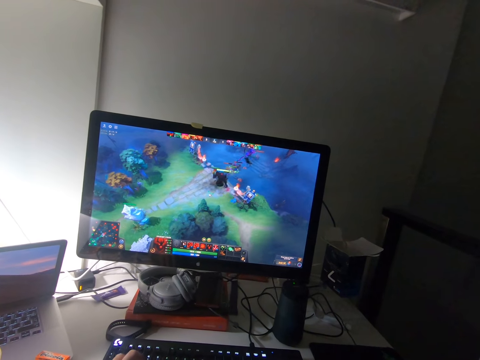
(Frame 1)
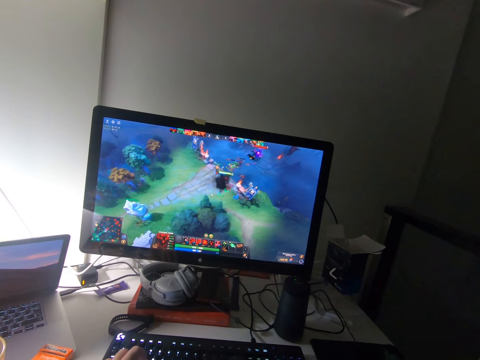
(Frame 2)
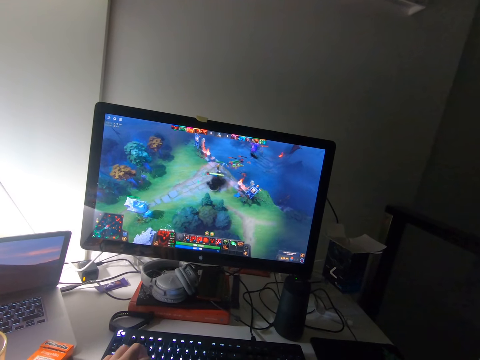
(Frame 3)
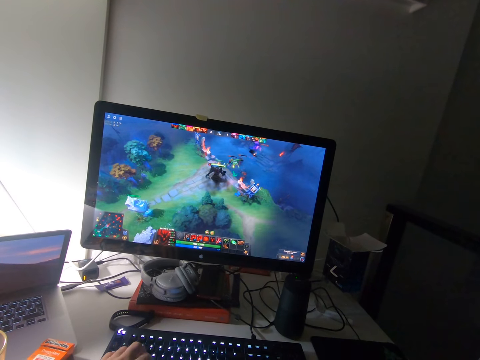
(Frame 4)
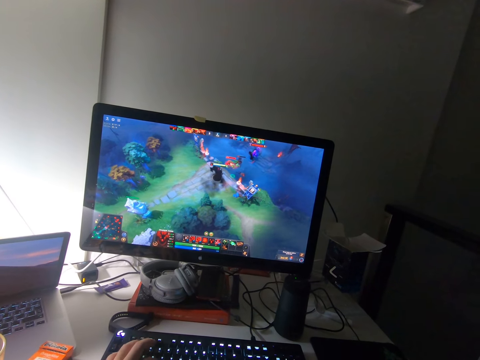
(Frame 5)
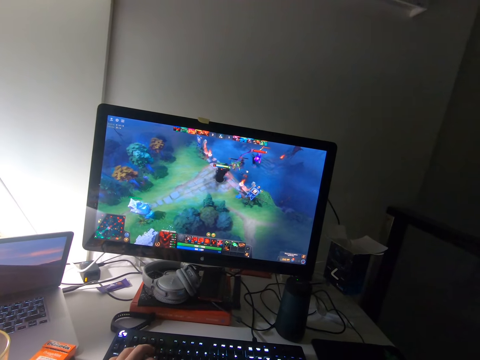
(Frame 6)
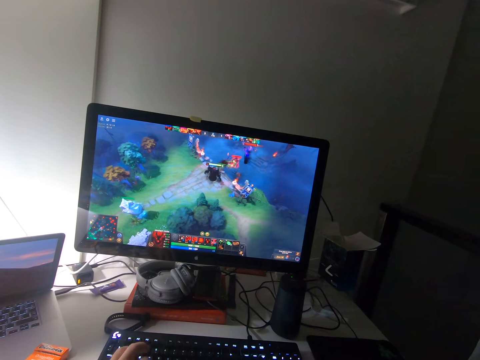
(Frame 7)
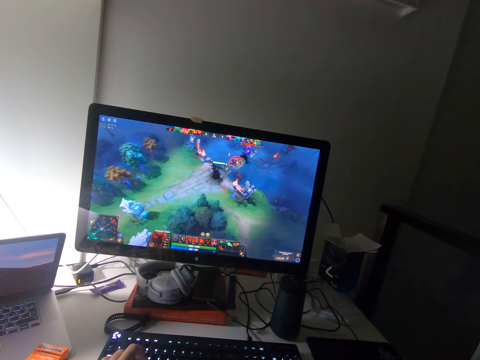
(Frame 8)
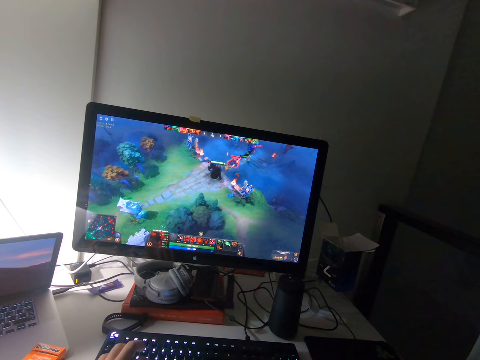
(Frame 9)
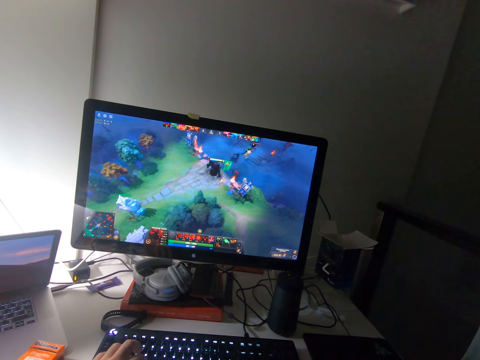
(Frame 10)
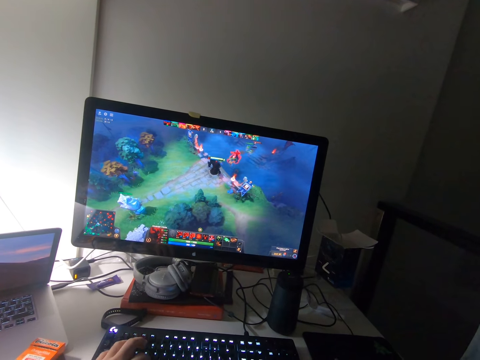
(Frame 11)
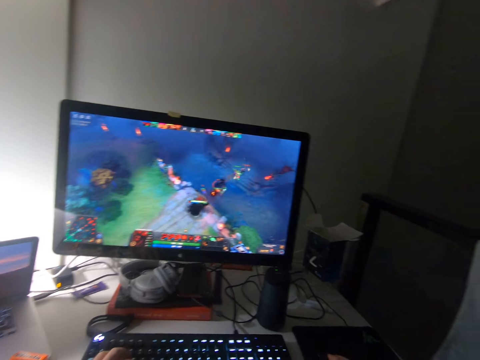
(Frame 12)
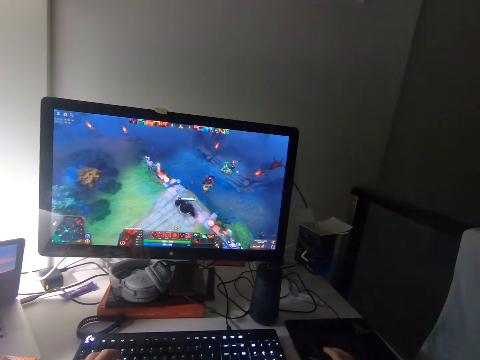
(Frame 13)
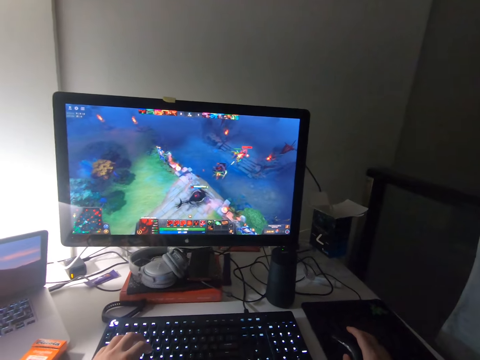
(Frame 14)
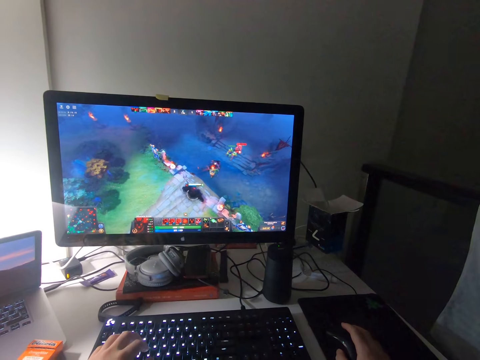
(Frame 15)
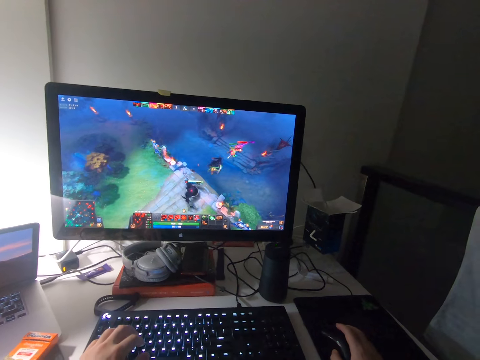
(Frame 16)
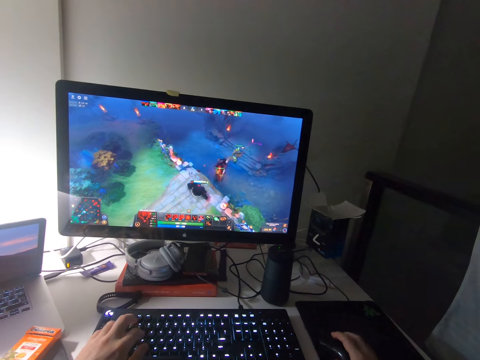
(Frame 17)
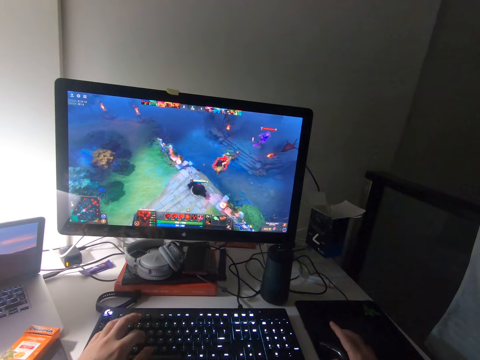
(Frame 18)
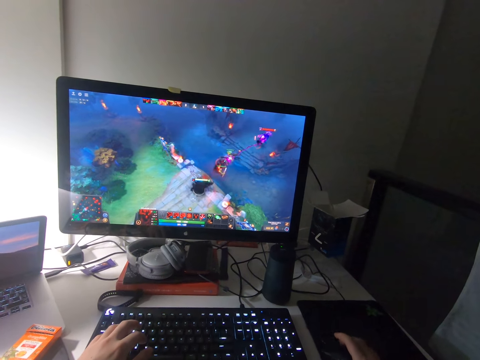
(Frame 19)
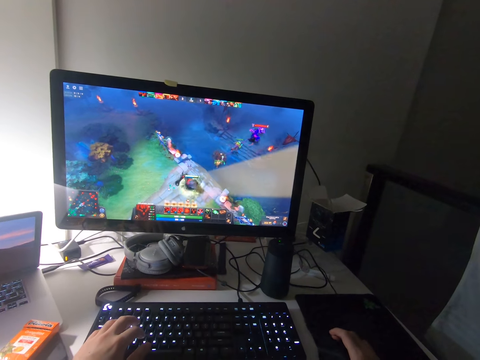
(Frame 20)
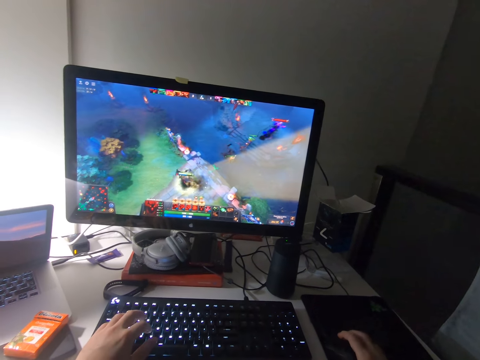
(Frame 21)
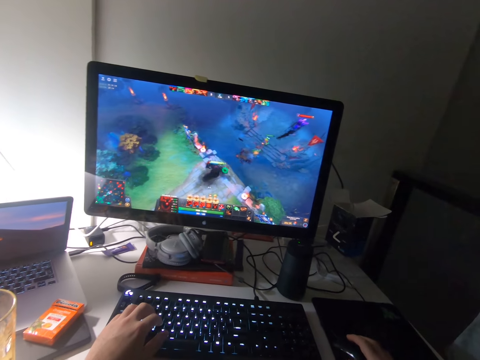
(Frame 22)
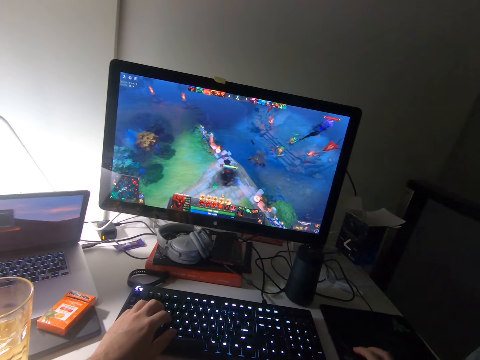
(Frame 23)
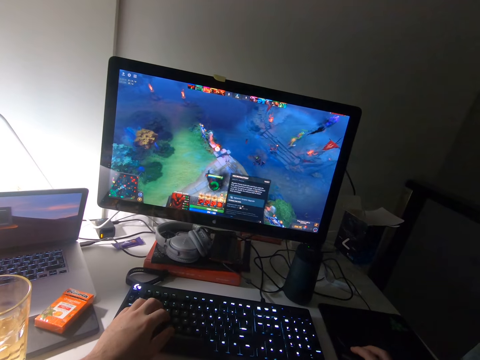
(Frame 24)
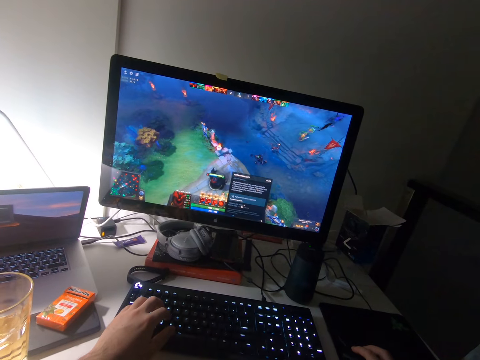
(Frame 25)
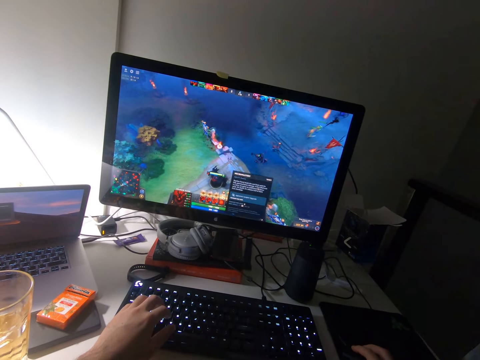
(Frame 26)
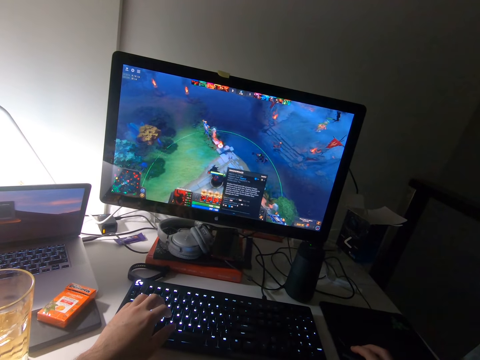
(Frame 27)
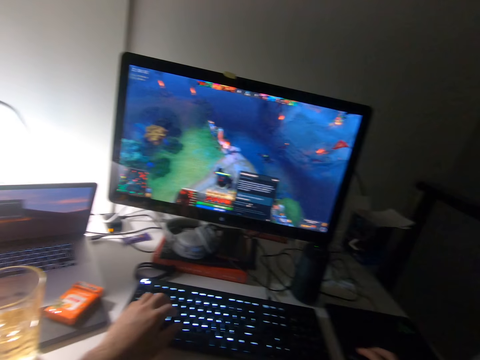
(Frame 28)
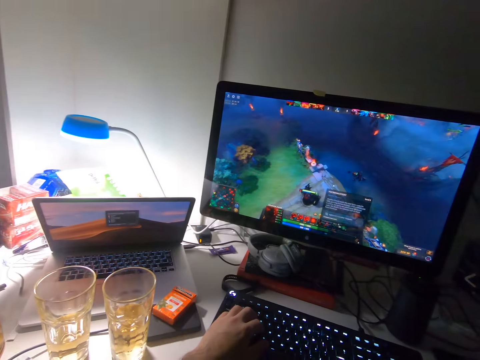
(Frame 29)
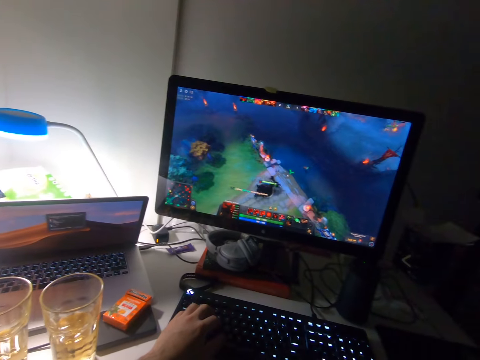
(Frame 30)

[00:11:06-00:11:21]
The camera wearer operates the keyboard. They stare at the computer screen. They operate the keyboard. They stare at the computer screen. They operate the keyboard. They press the mouse.

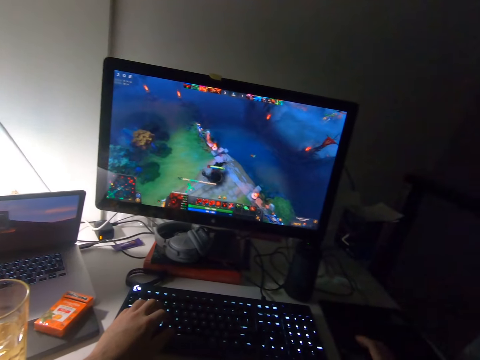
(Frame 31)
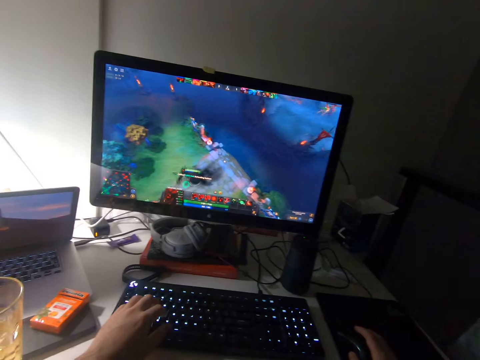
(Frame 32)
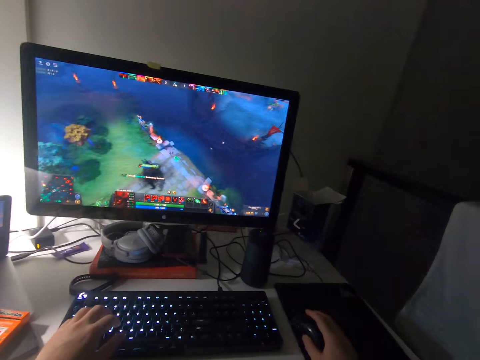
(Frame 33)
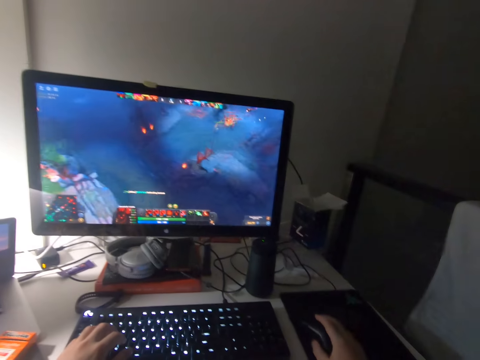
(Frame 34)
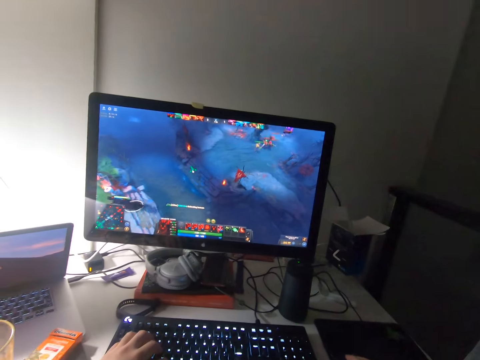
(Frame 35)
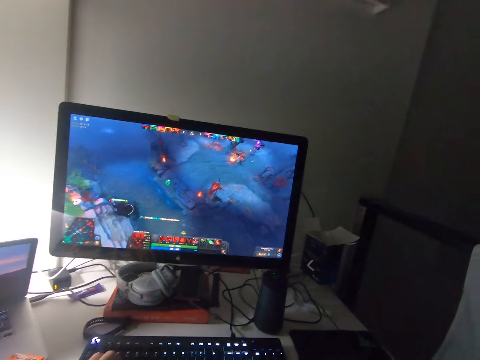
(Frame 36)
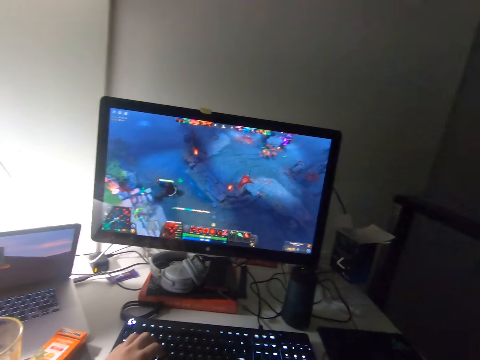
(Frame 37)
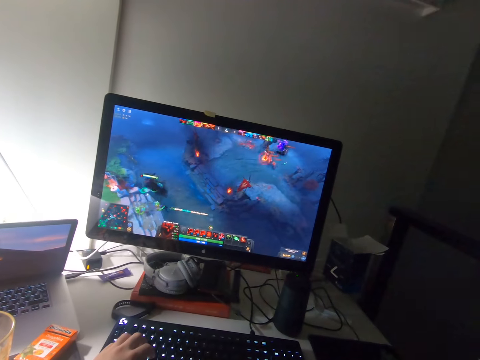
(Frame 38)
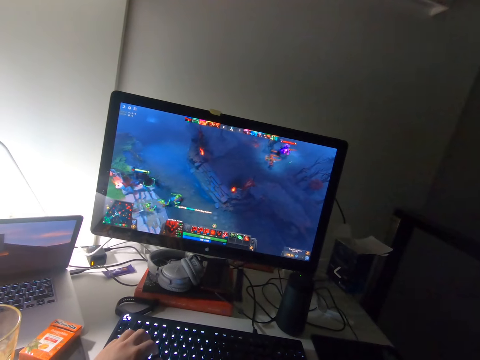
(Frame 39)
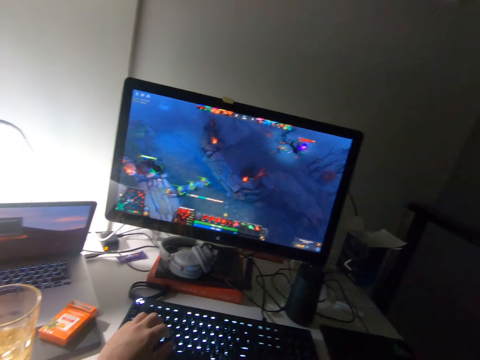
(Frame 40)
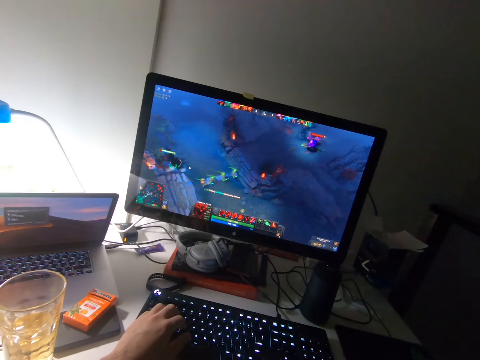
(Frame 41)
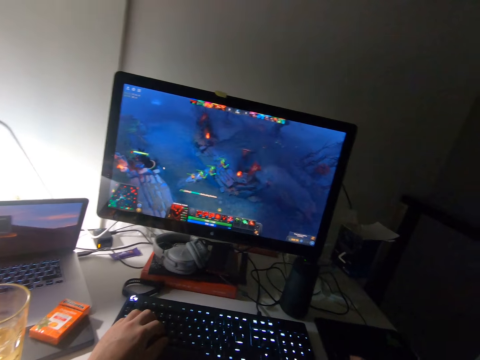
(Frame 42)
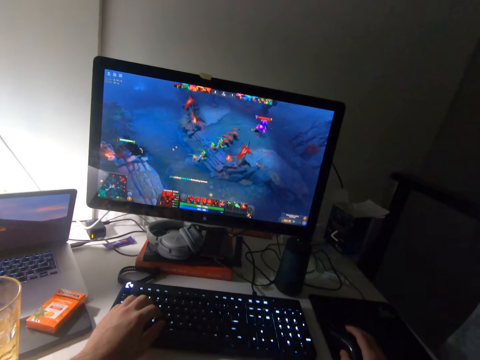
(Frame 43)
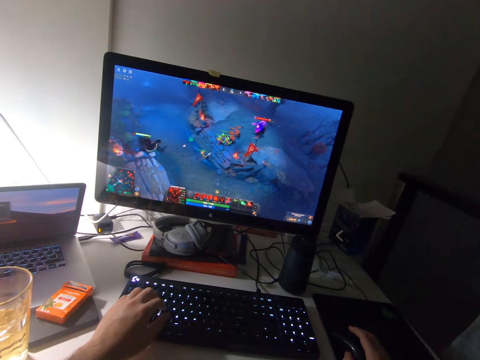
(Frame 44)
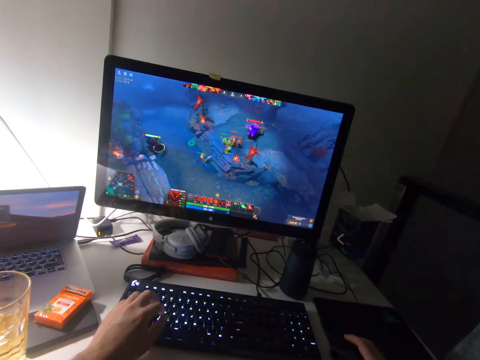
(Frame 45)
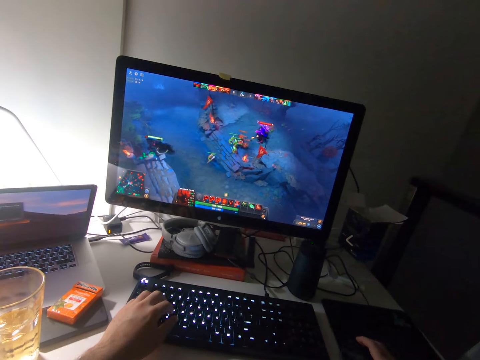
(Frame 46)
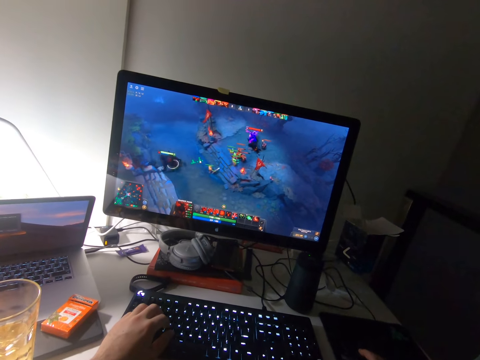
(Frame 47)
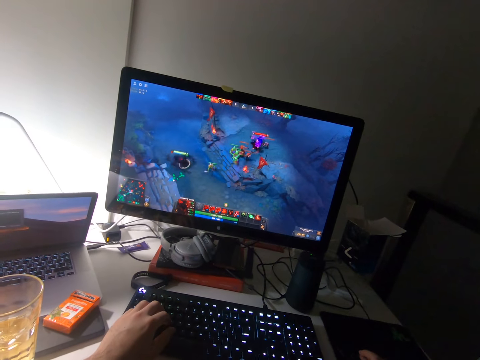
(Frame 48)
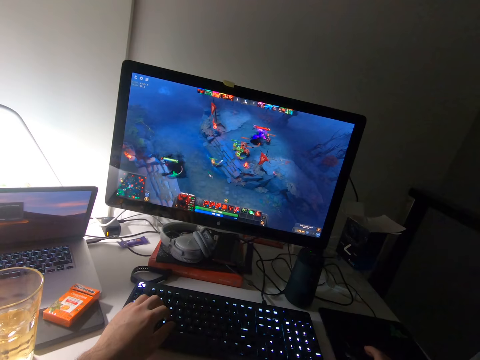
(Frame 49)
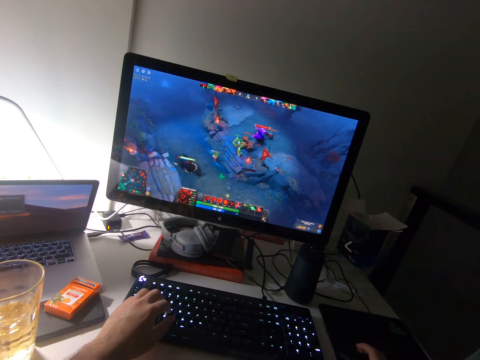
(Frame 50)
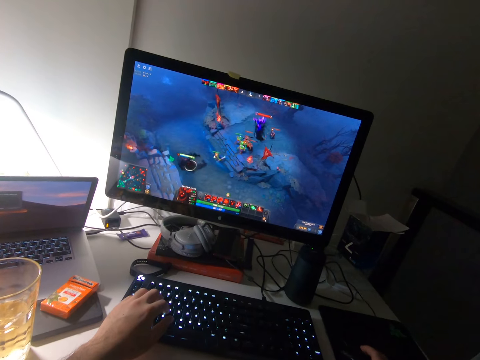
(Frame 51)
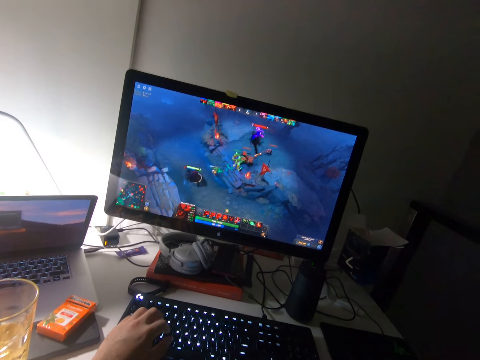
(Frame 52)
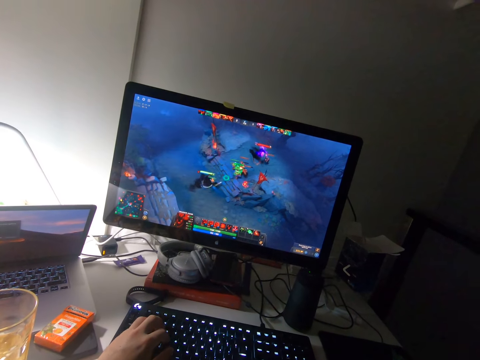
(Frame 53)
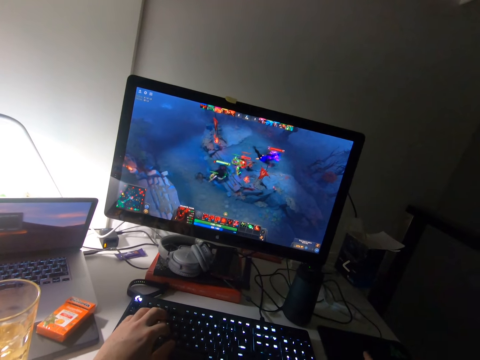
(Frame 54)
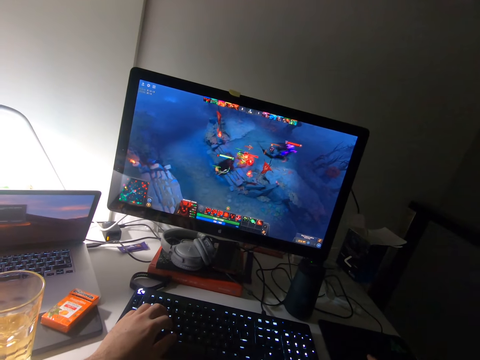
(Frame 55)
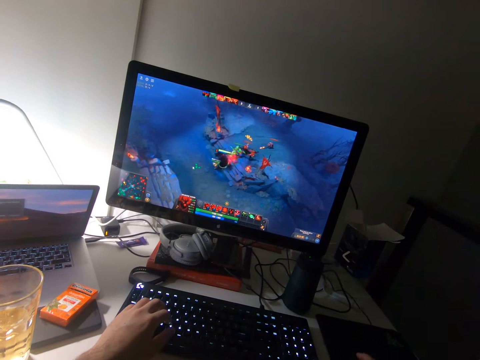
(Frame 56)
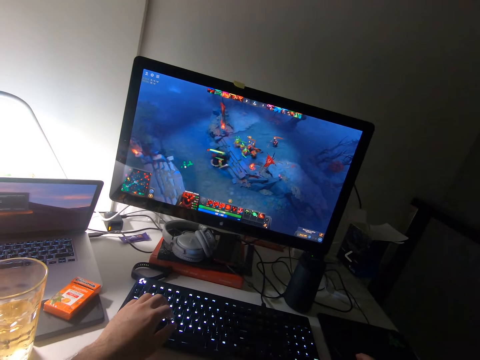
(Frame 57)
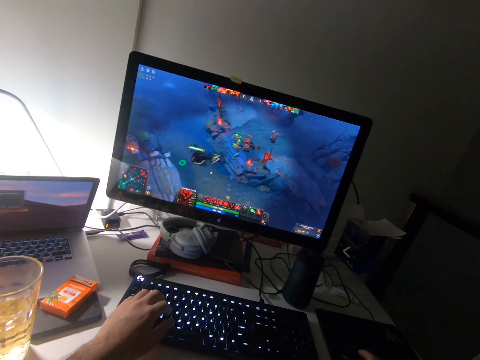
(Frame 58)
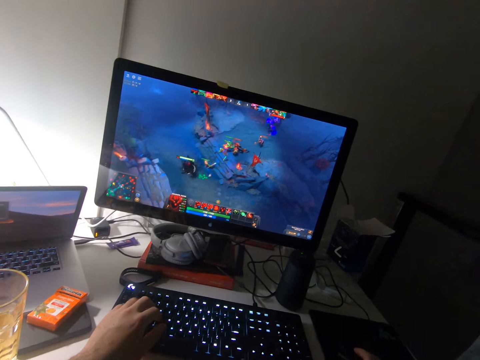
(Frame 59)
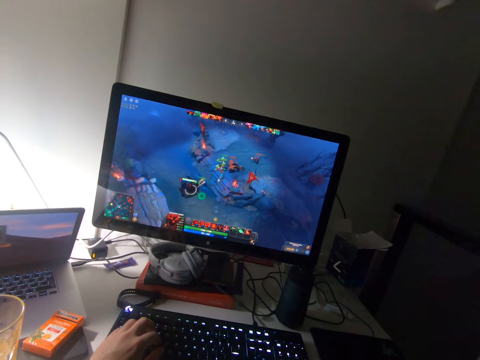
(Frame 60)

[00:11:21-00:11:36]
The camera wearer operates the keyboard. They press the mouse. They operate the keyboard.
